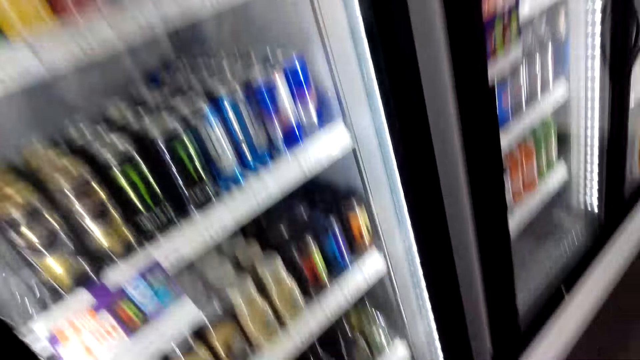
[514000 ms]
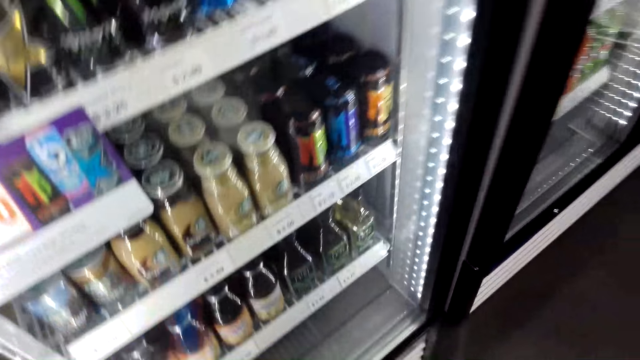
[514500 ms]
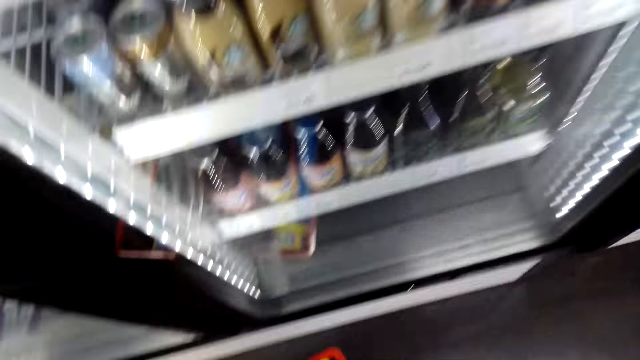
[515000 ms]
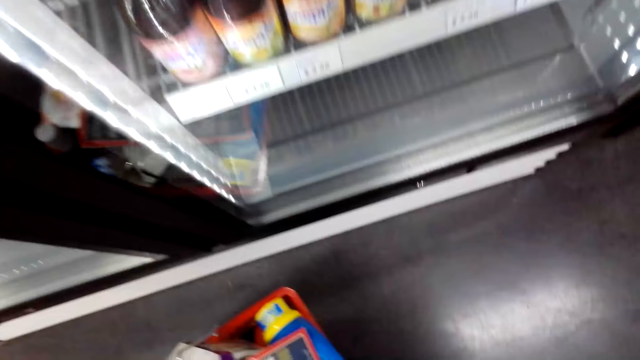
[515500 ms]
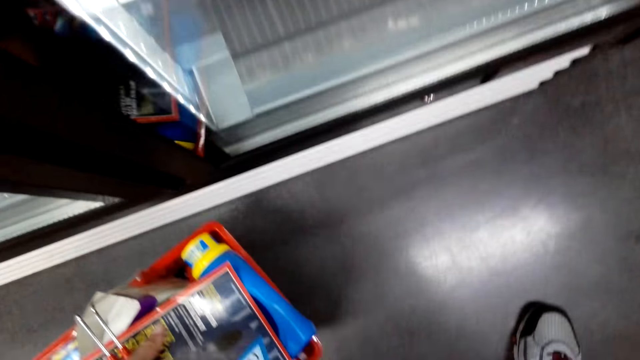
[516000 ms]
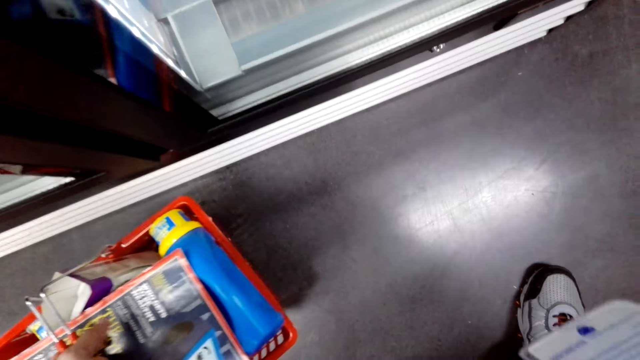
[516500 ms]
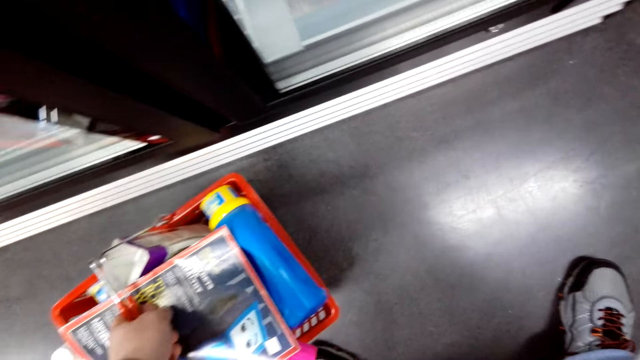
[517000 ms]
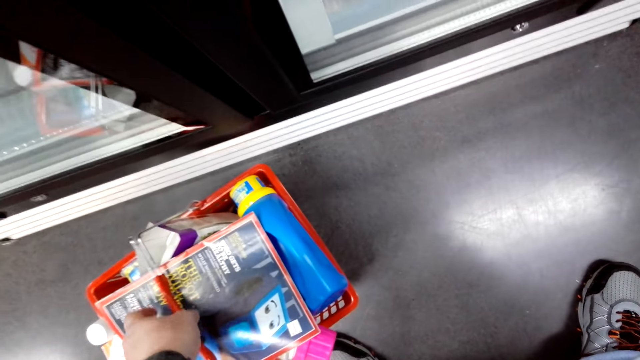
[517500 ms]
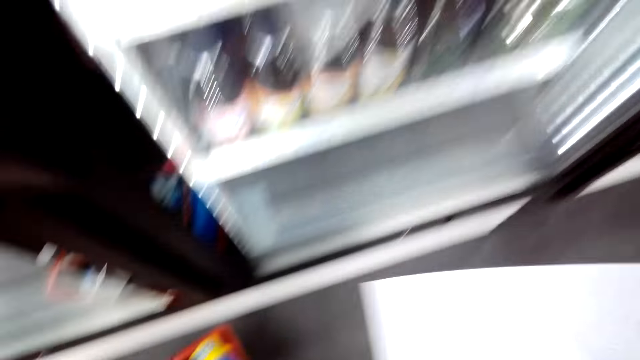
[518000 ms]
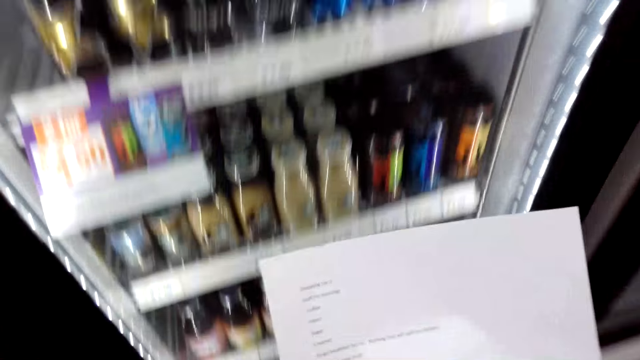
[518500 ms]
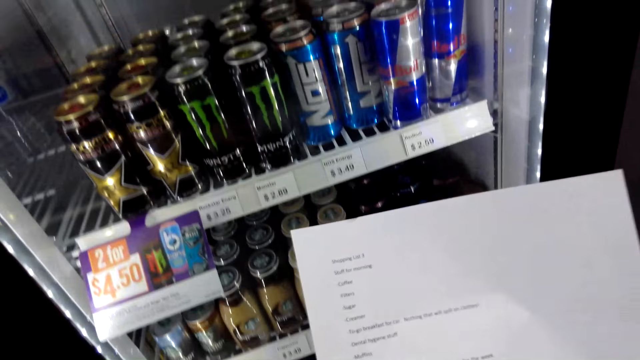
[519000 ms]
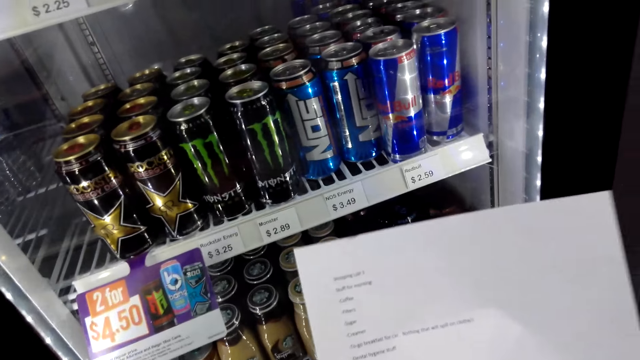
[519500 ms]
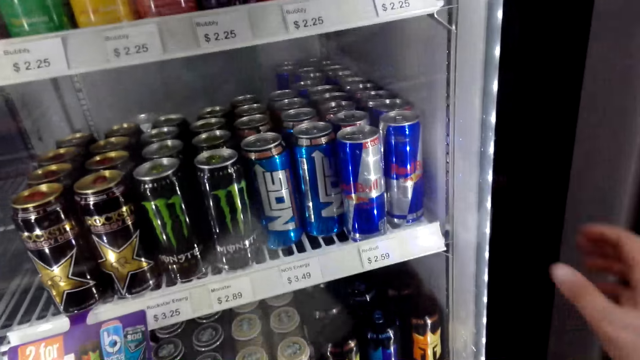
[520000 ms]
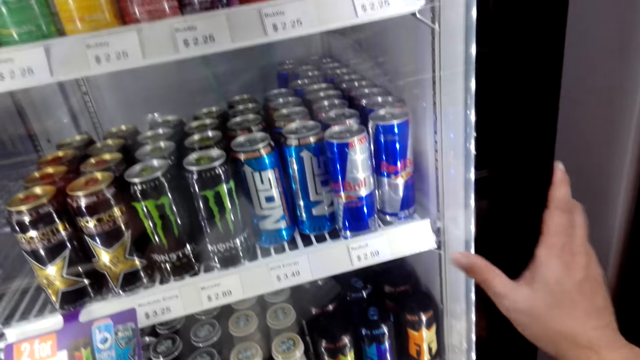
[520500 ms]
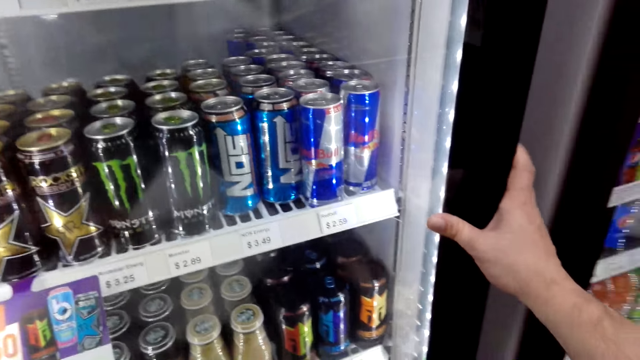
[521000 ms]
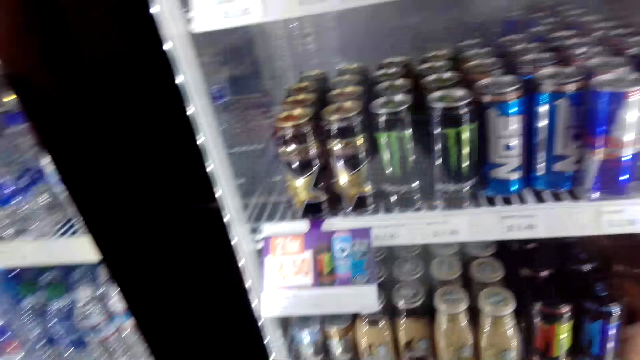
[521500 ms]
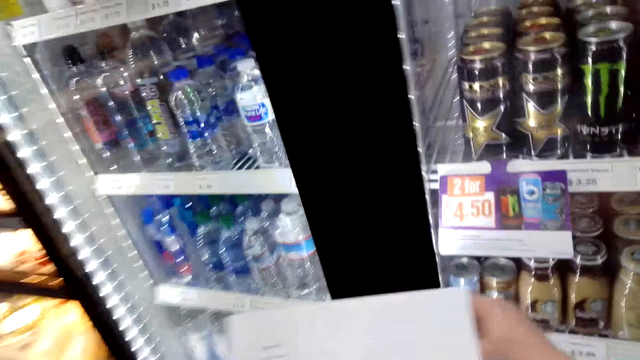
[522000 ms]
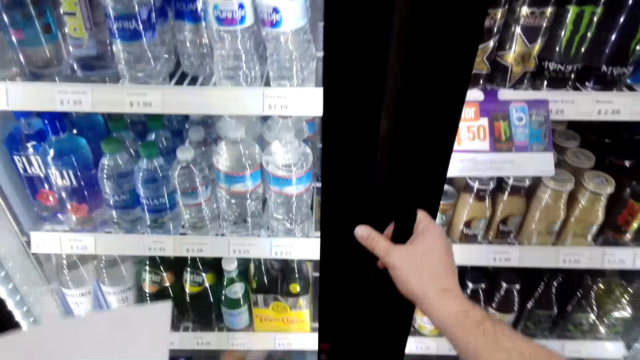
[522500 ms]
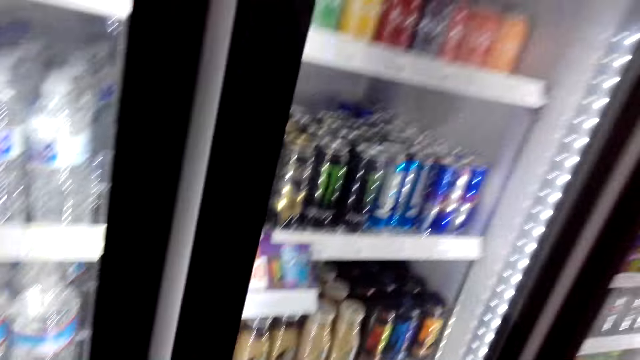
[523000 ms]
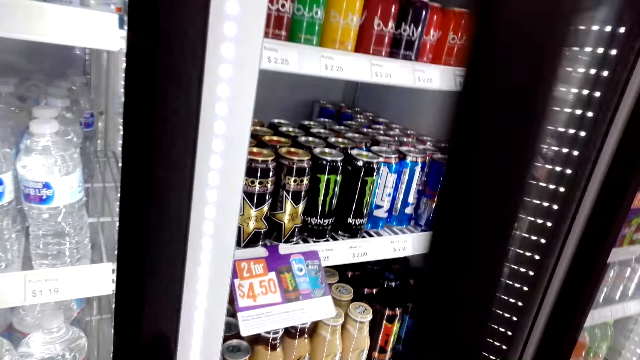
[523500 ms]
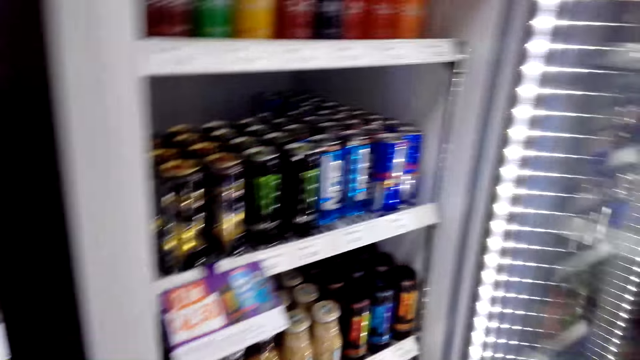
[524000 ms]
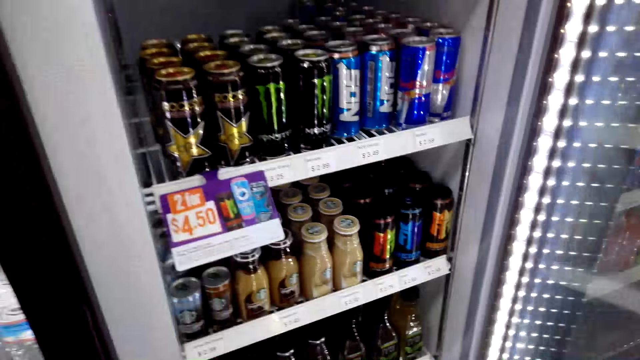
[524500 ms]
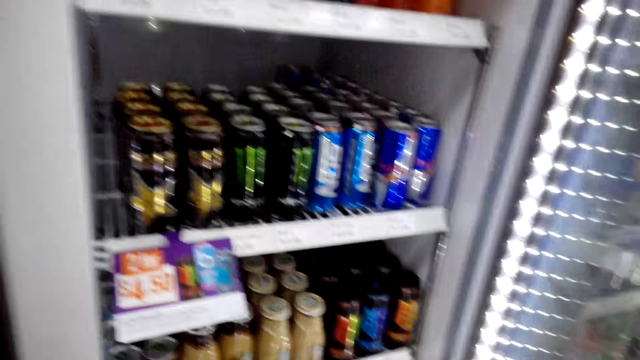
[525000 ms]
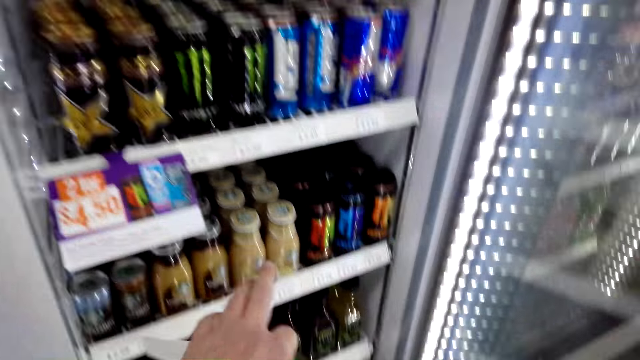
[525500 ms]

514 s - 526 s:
The camera wearer puts the basket on the floor. They look at the paper. They open the fridge door.

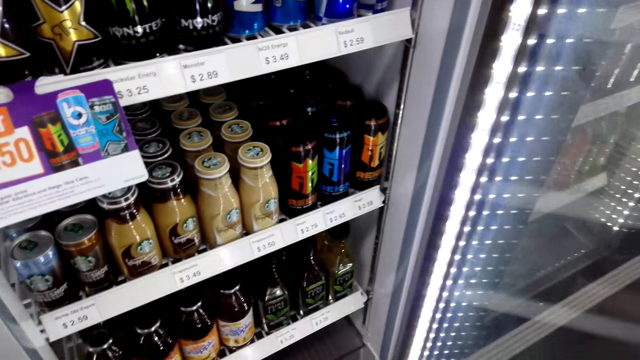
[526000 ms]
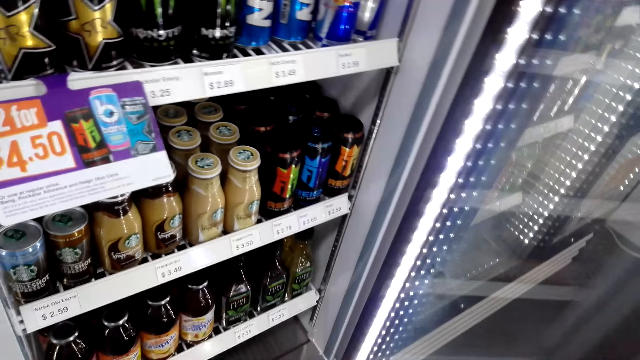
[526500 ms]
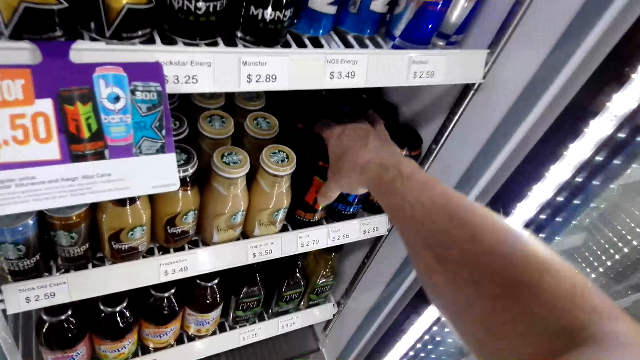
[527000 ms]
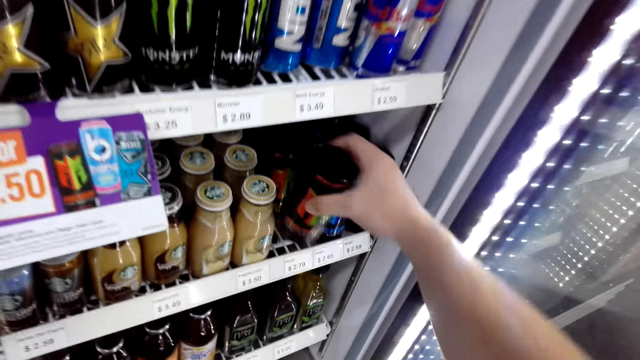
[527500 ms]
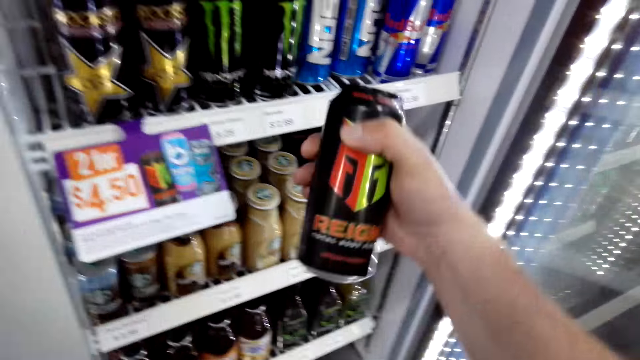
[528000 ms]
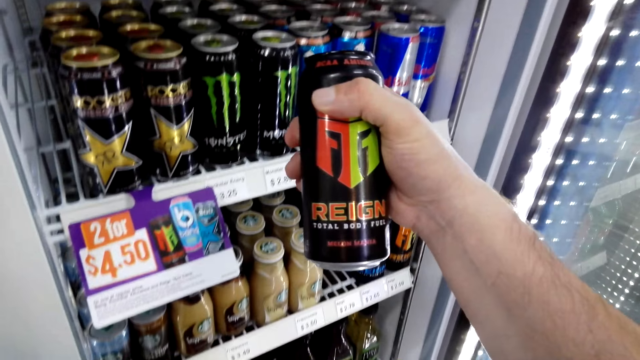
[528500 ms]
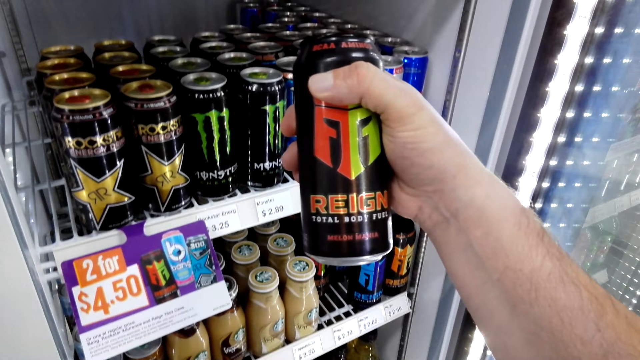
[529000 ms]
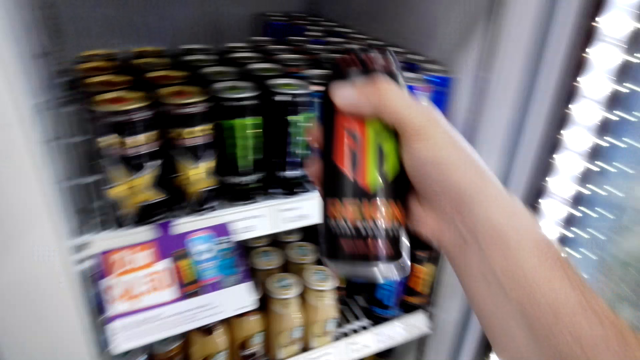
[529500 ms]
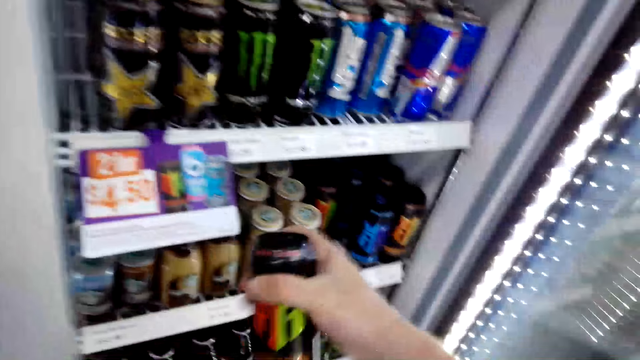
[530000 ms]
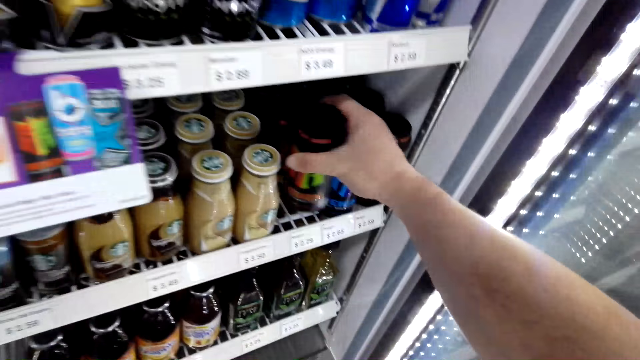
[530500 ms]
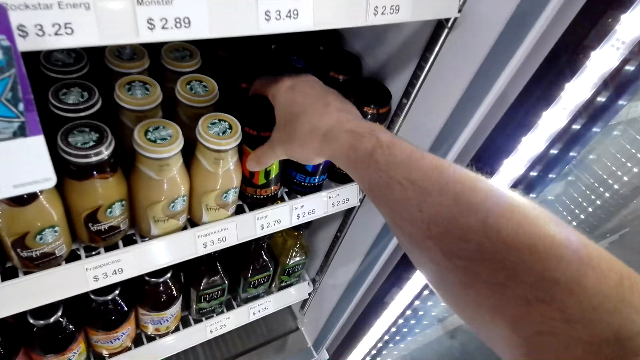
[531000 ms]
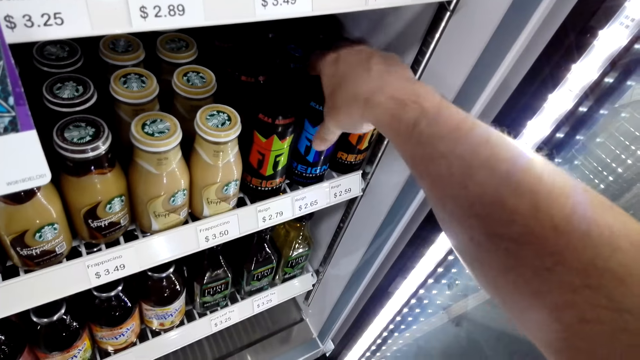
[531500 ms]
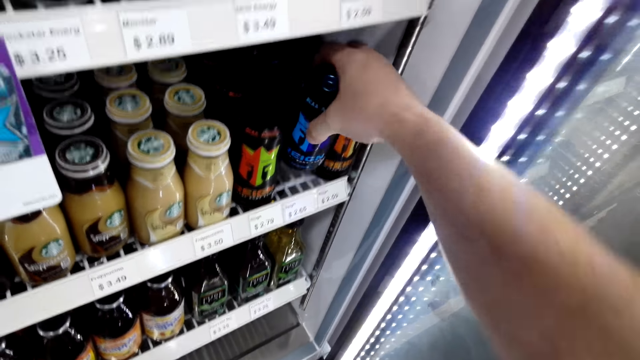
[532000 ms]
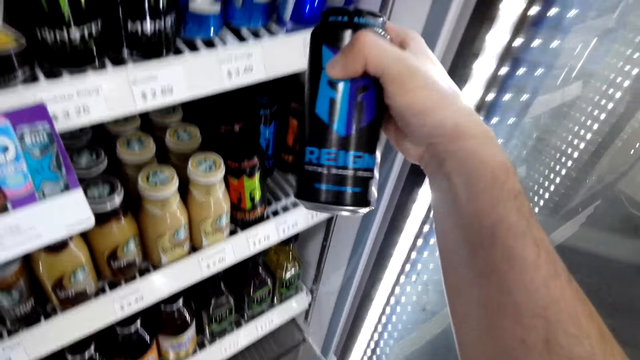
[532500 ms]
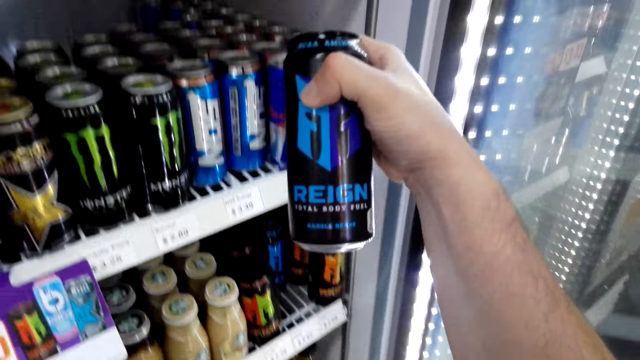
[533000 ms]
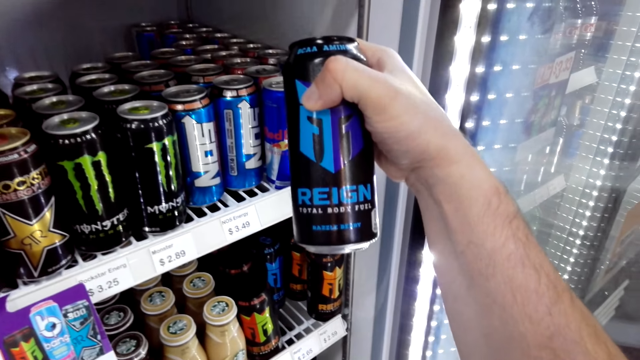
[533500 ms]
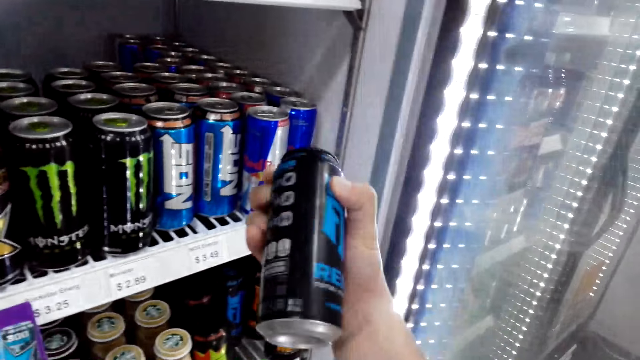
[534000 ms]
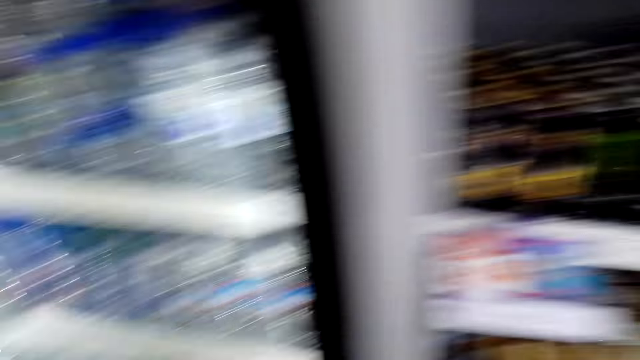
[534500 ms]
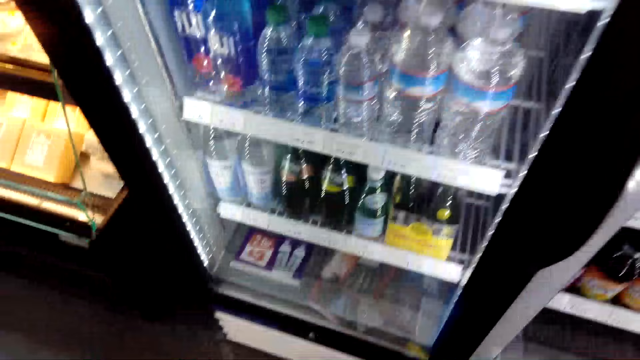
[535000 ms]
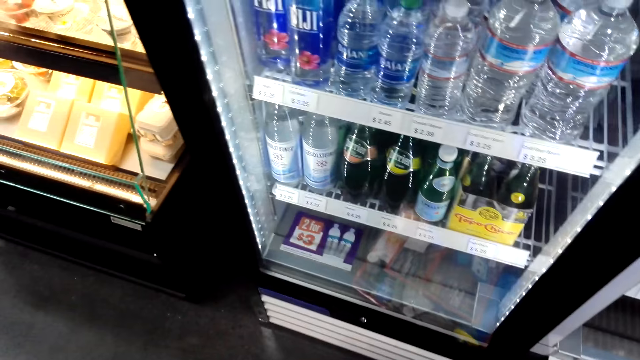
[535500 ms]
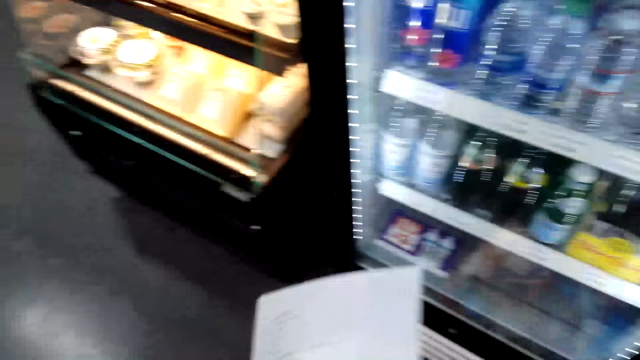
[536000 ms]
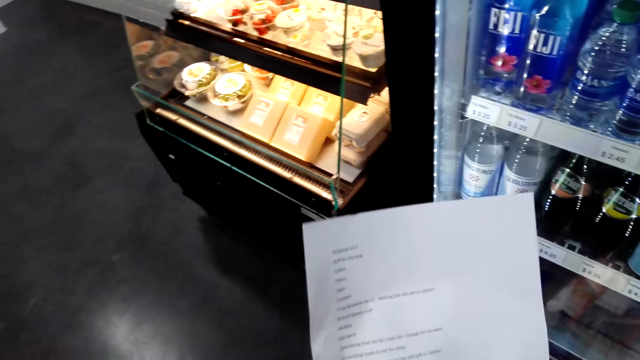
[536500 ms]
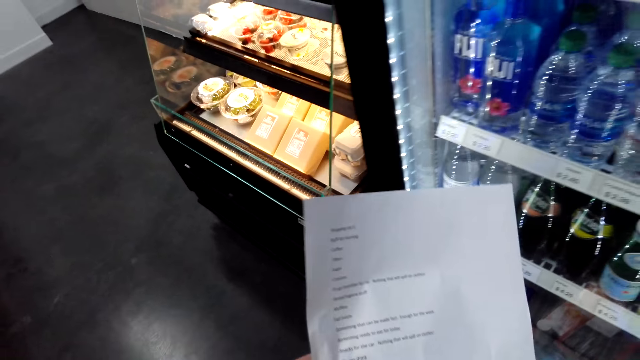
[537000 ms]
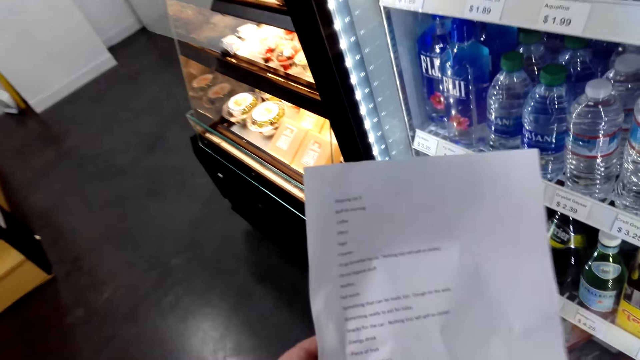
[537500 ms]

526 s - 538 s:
The camera wearer takes a drink or can from the fridge. They look at the can. They put the can in the fridge. They take a blue drink. They put the drink in the shopping bucket. They look at the paper.
